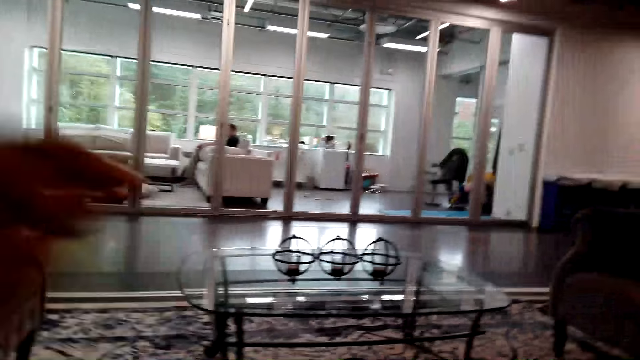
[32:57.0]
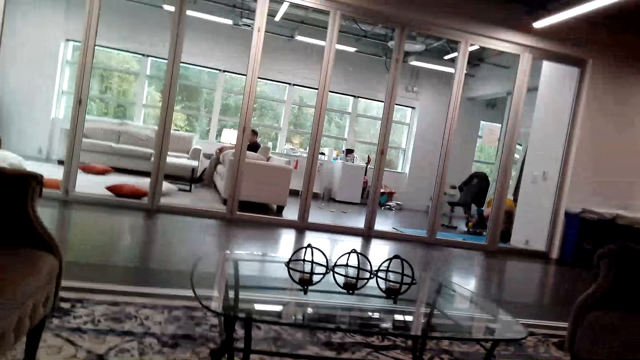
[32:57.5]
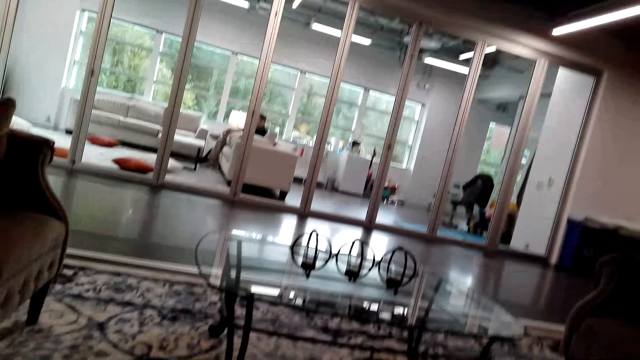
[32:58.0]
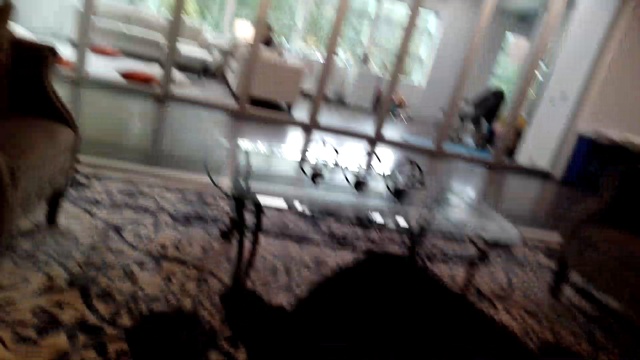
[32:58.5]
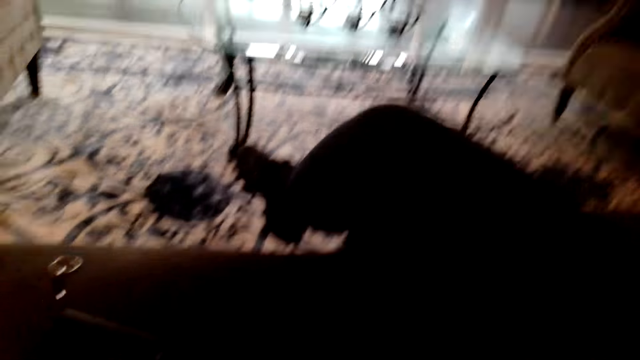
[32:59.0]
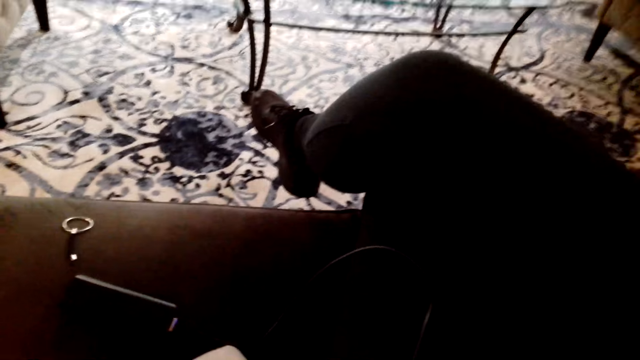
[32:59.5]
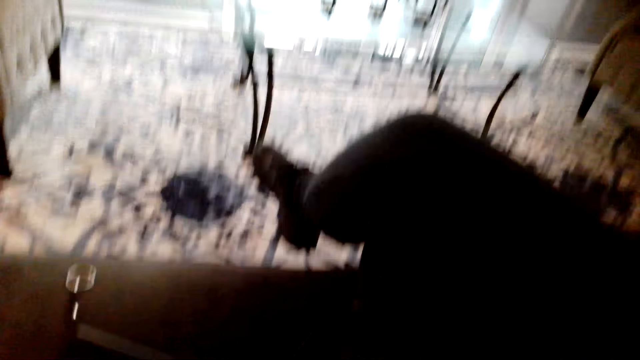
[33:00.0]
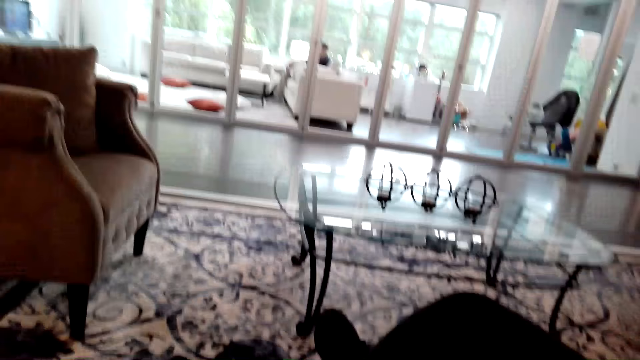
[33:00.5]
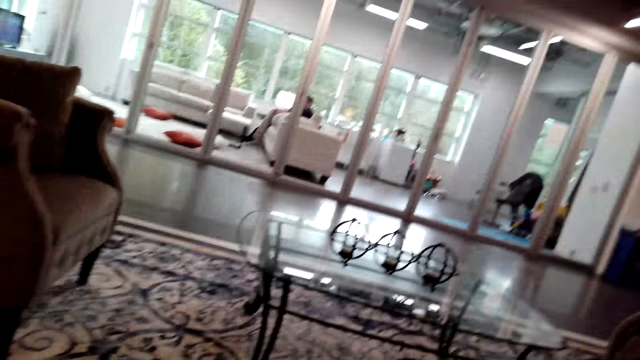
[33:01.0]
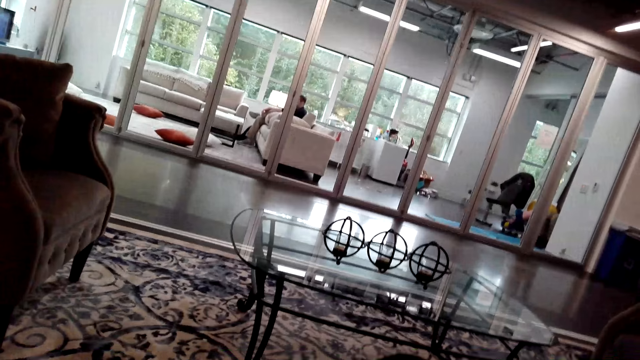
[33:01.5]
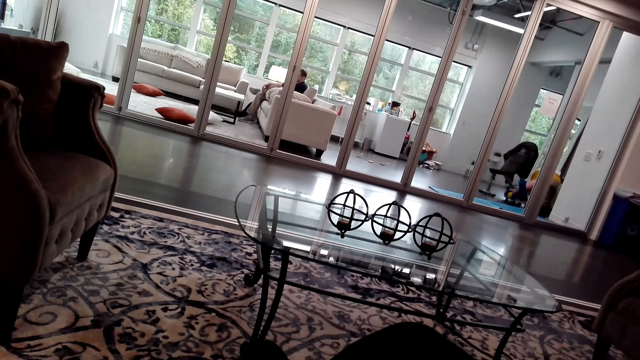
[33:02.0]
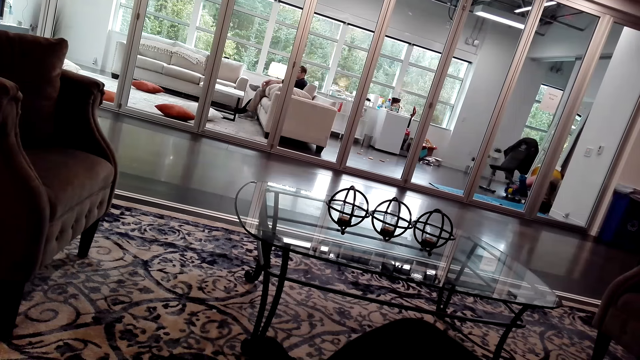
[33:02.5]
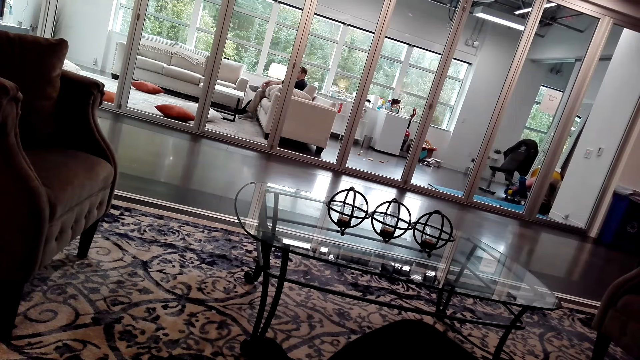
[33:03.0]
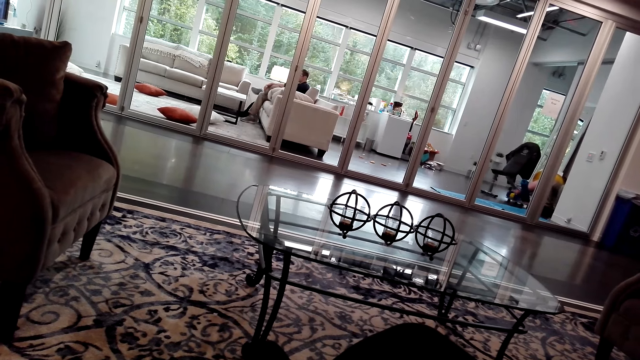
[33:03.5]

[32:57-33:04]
The camera wearer raises a hand. They stare around the house. They sing.
